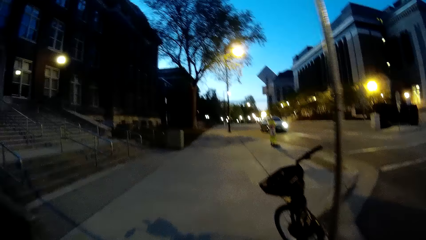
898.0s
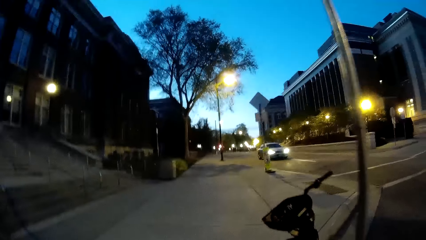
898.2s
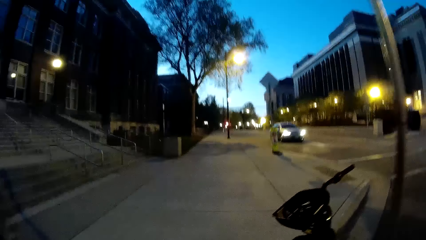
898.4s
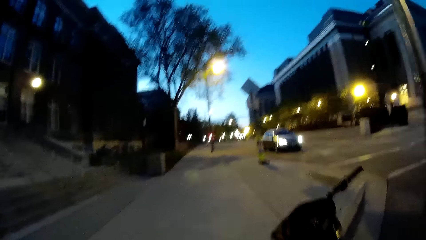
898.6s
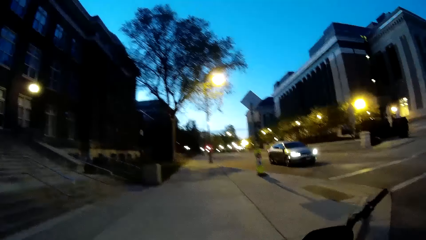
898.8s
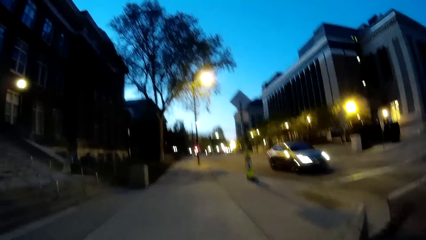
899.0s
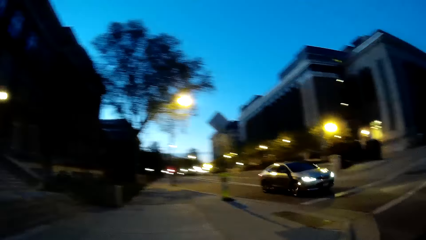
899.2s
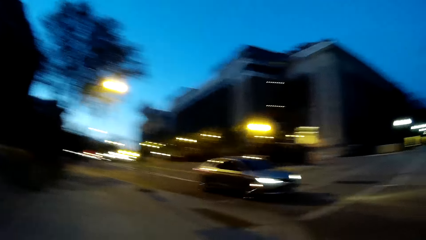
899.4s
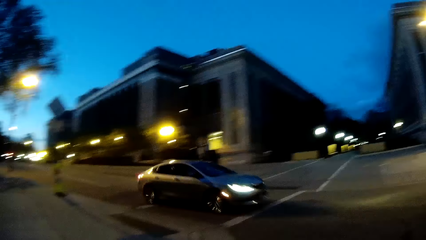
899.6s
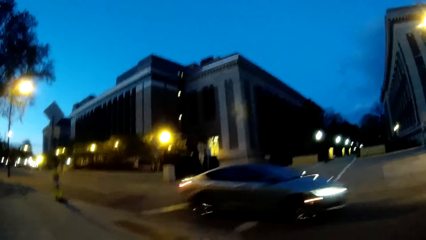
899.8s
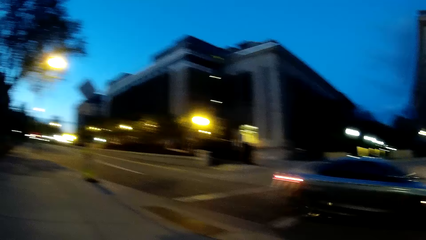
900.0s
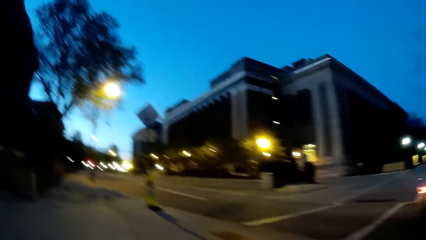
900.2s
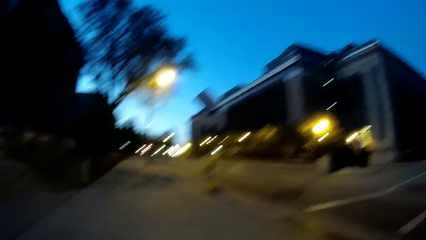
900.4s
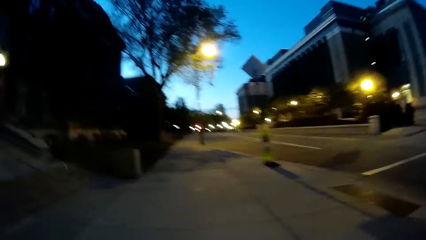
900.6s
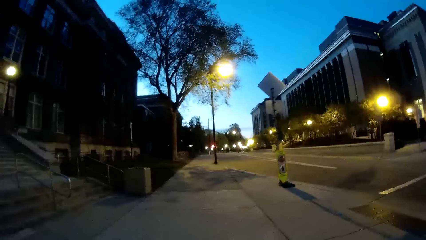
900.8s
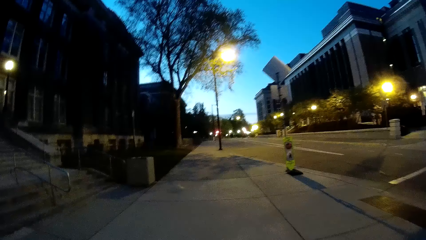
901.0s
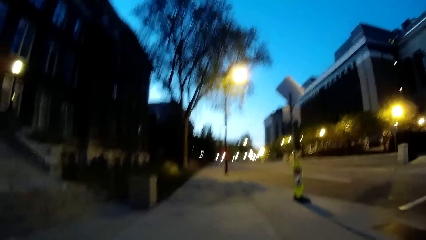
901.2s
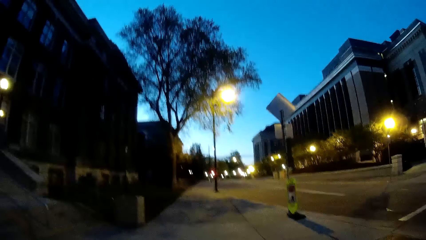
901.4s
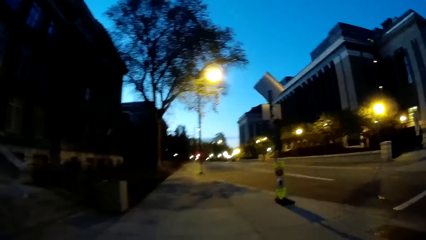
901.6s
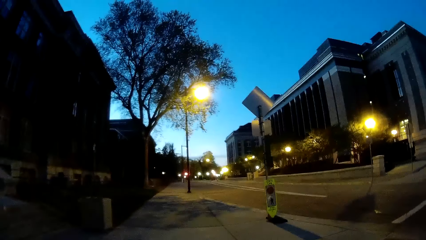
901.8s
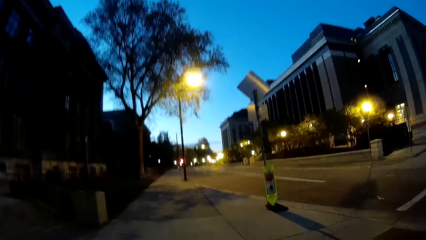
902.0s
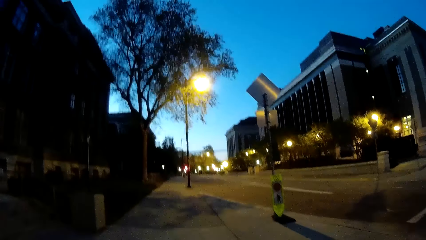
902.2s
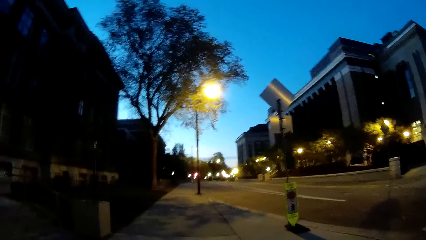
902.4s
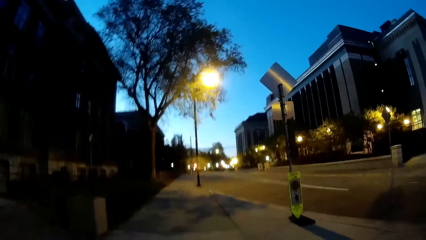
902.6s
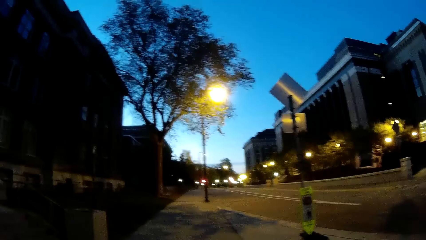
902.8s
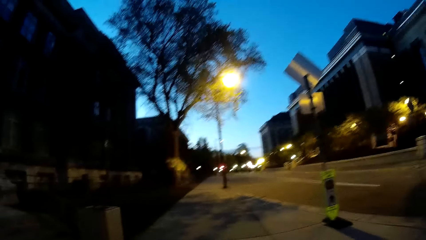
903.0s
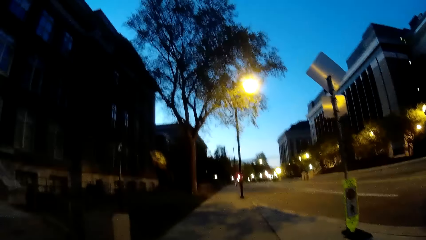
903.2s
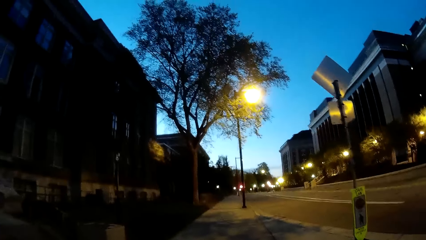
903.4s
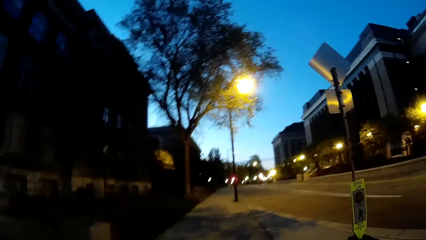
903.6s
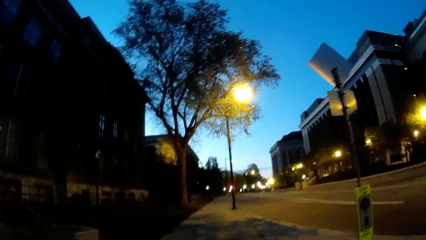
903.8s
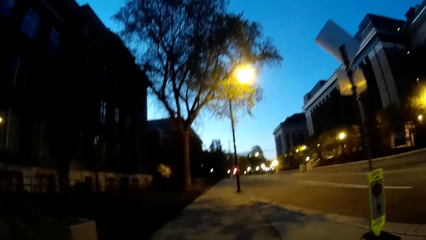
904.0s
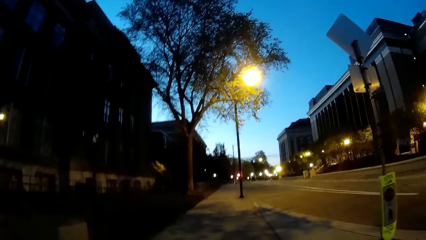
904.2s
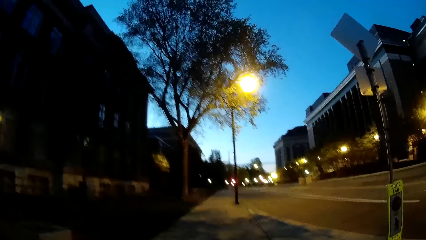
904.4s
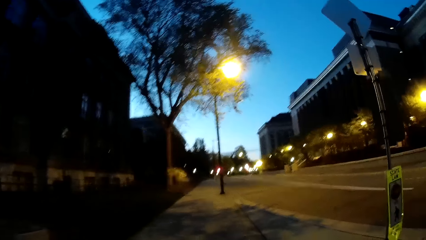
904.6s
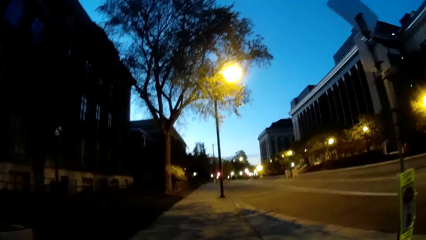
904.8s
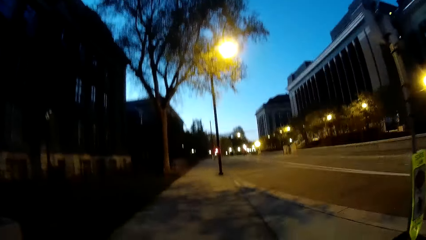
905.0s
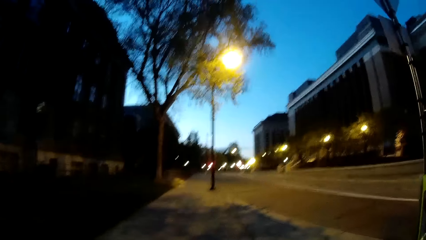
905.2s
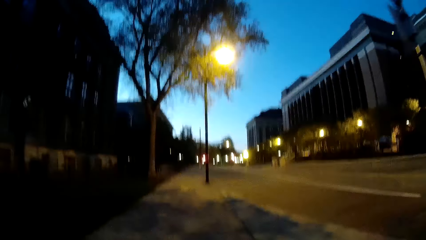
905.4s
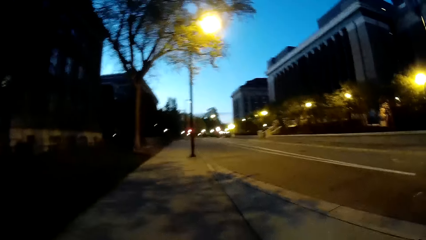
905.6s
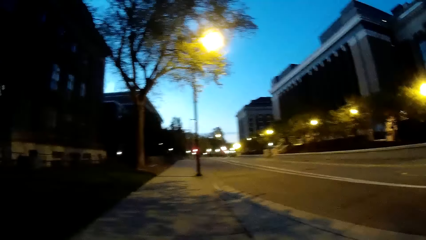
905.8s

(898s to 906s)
The camera wearer looks at the car. They walk on the pavement.

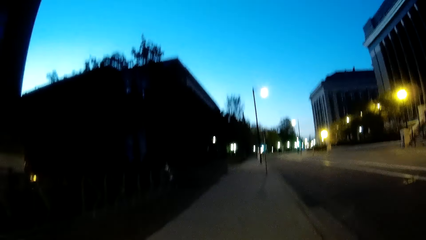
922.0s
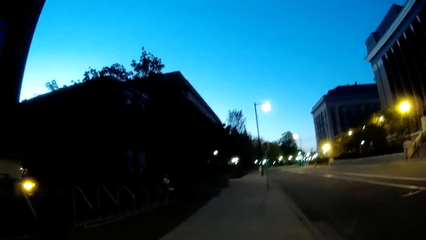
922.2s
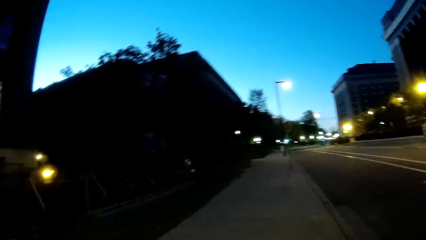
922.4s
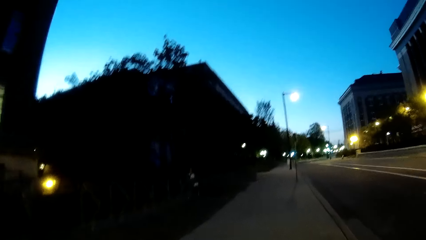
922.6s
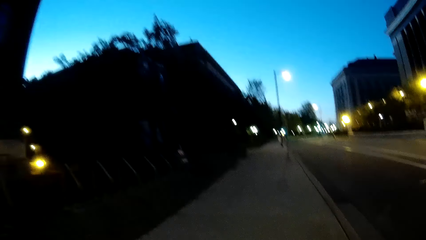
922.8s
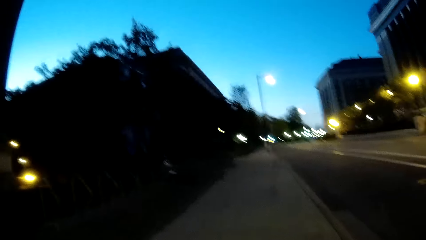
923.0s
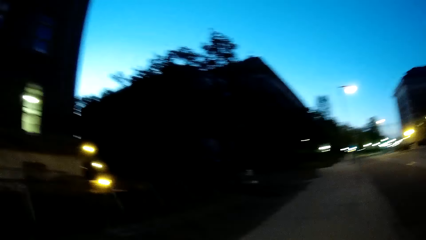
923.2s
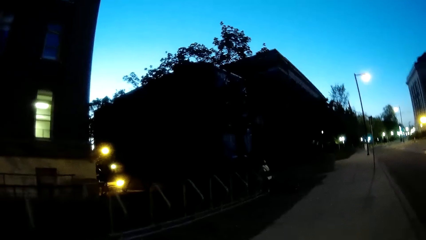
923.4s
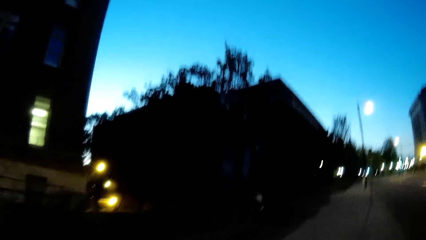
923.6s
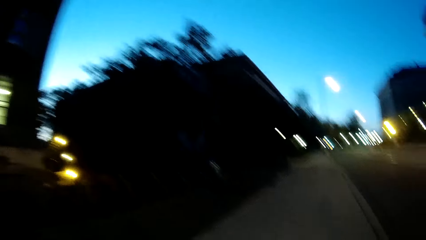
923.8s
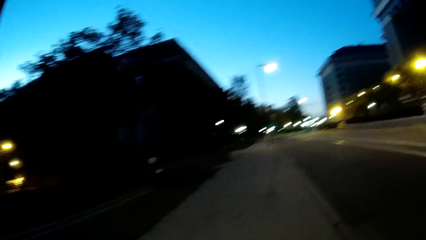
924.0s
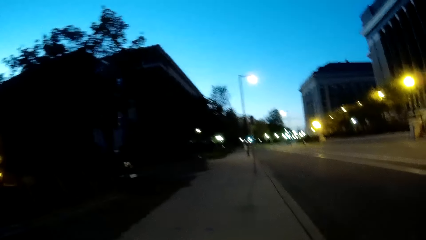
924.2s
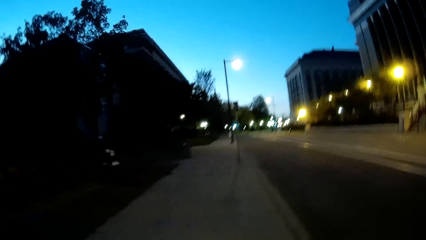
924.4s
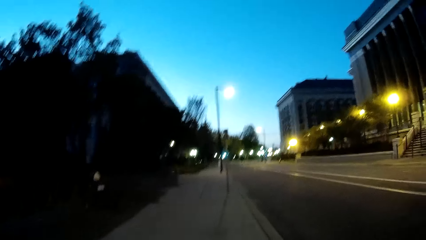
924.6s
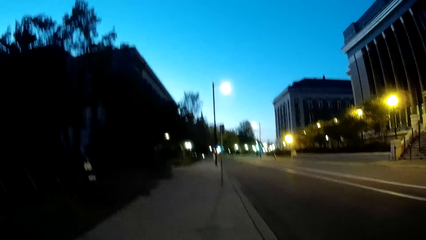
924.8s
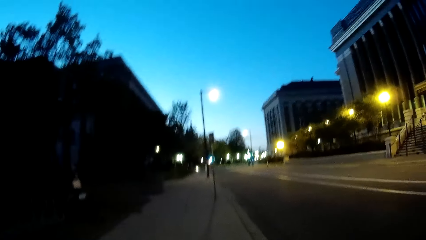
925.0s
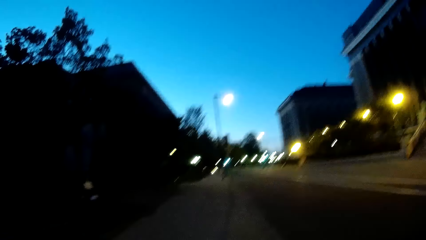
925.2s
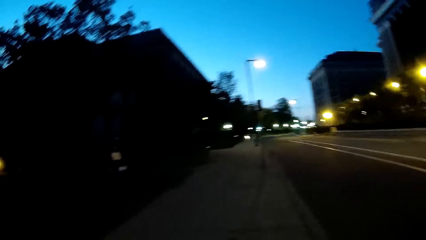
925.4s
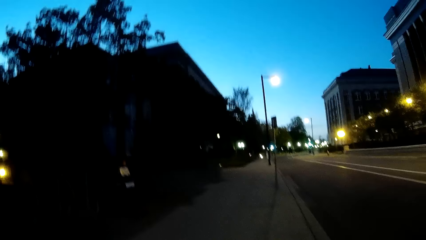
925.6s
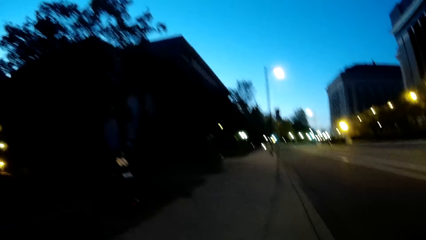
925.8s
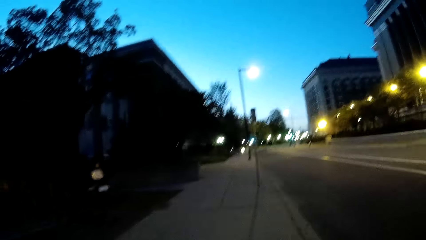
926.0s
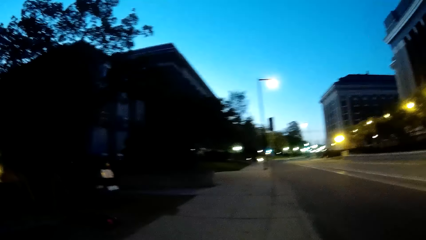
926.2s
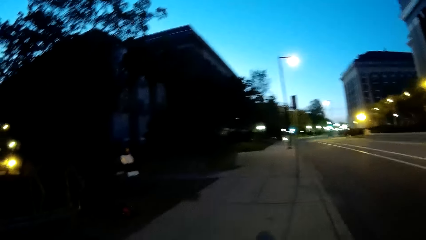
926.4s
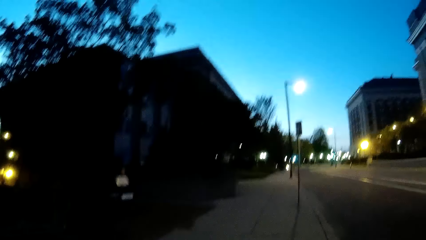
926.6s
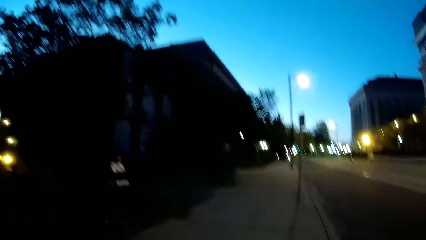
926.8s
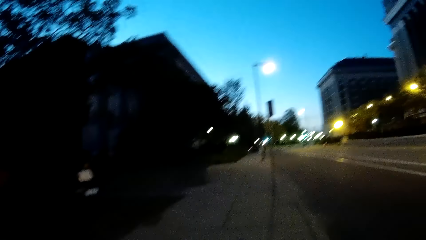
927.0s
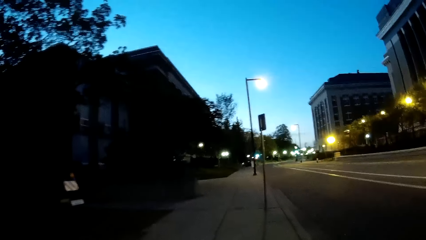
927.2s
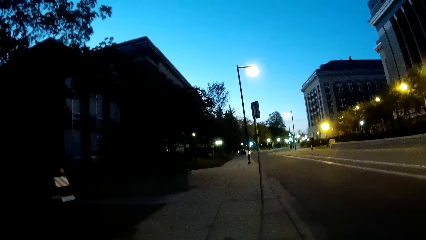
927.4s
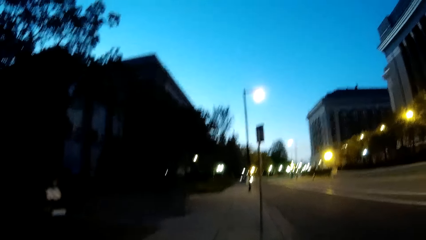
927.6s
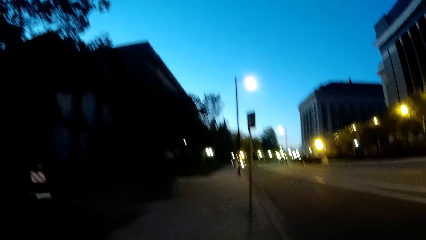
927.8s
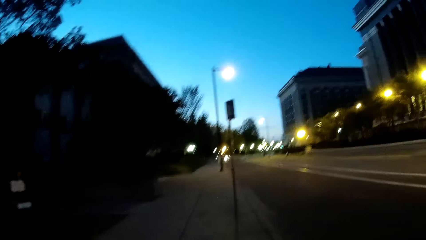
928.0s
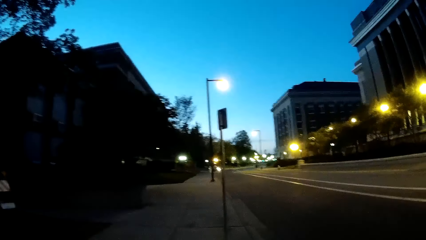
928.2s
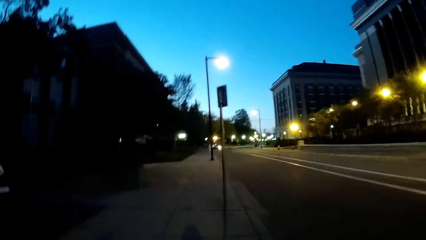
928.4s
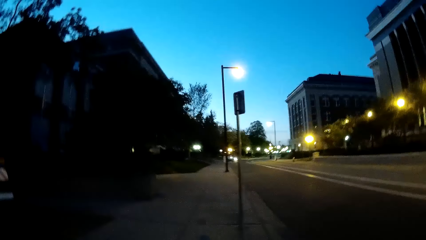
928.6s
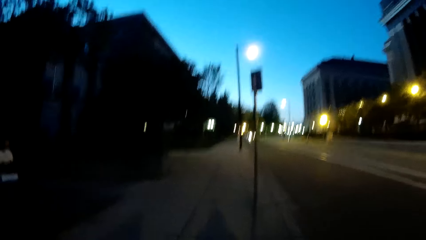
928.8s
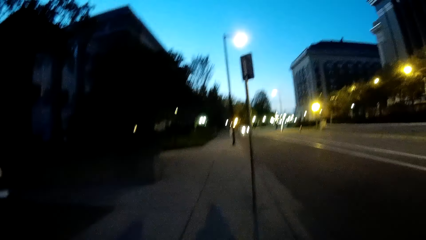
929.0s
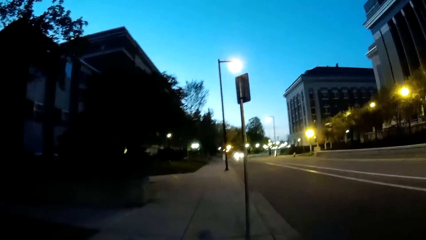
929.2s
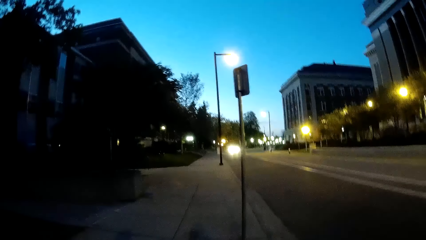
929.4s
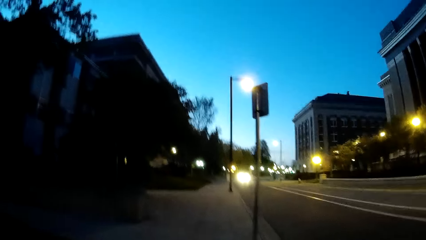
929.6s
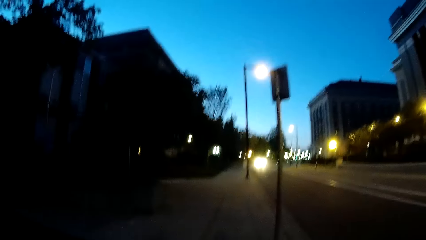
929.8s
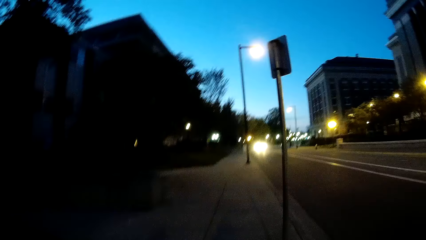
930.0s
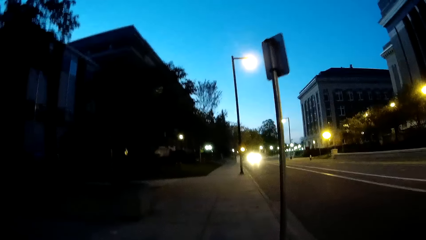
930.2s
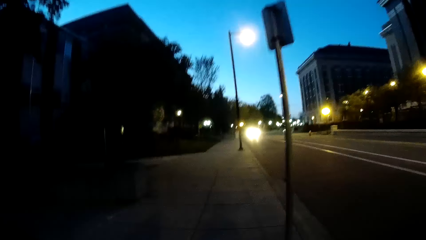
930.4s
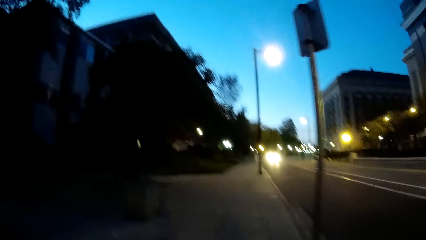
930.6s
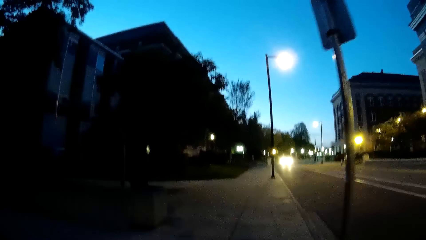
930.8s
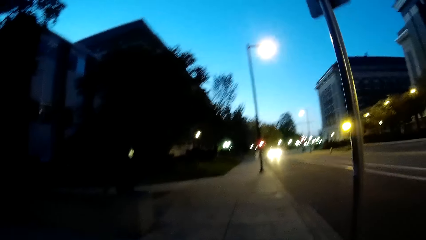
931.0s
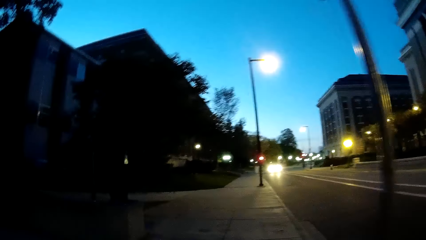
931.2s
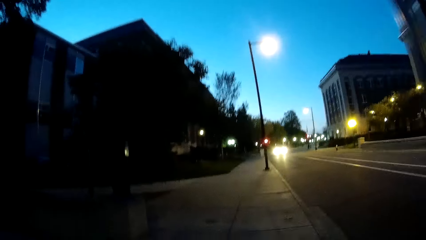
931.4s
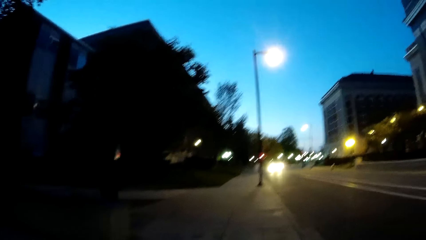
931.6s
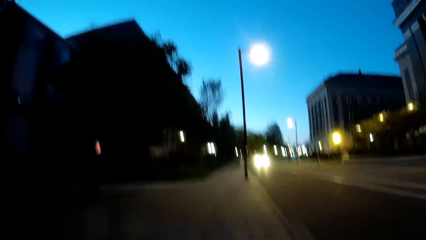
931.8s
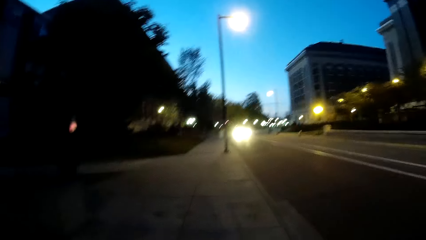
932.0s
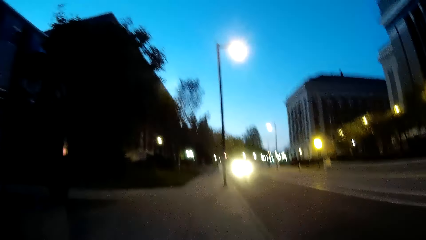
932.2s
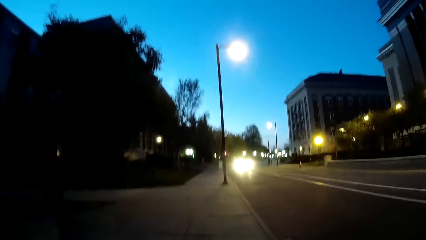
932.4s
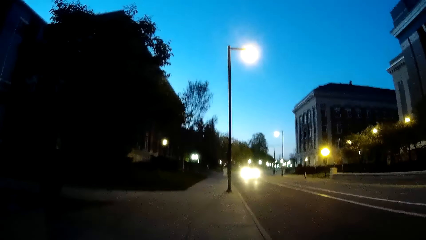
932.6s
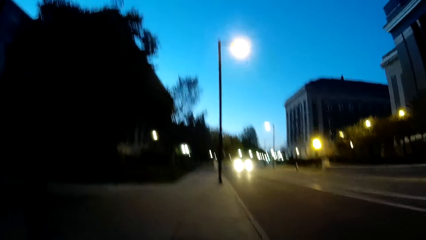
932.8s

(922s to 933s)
The camera wearer looks to the left. They walk on the pavement.
